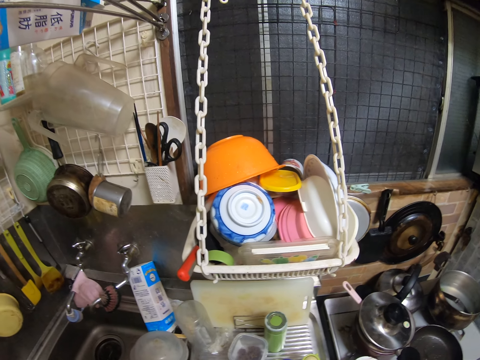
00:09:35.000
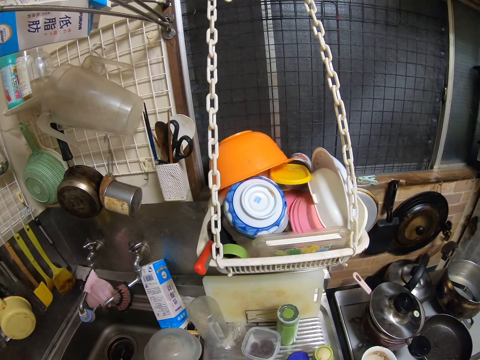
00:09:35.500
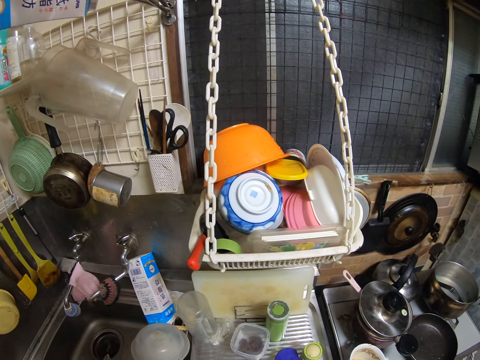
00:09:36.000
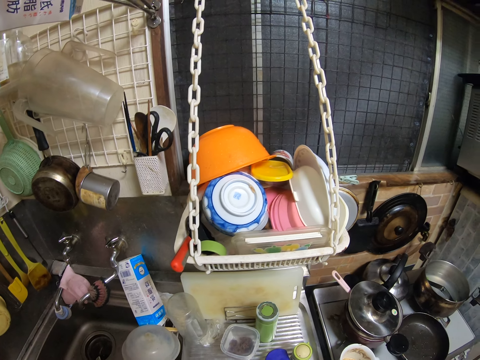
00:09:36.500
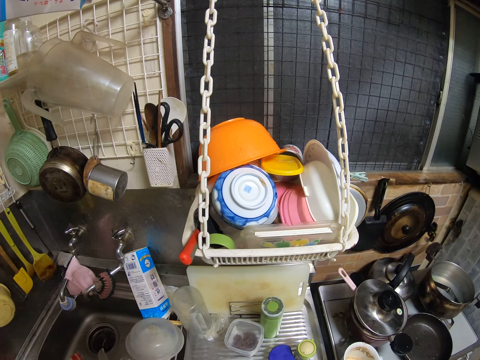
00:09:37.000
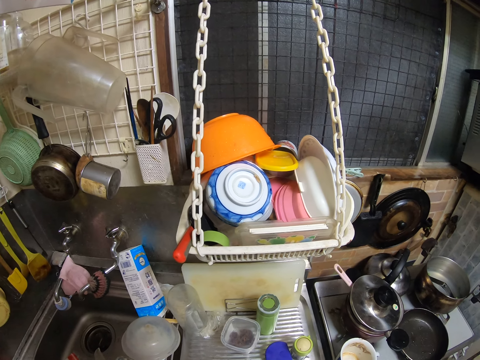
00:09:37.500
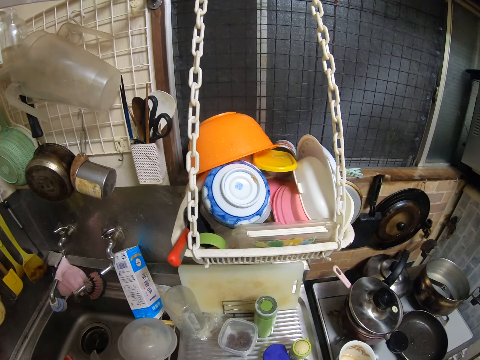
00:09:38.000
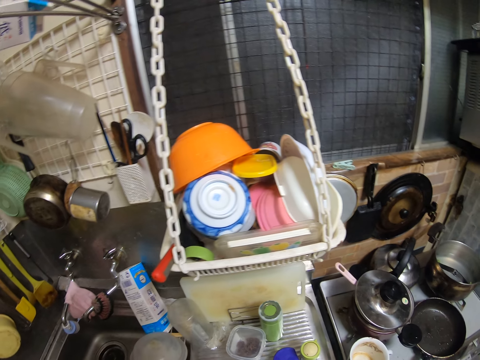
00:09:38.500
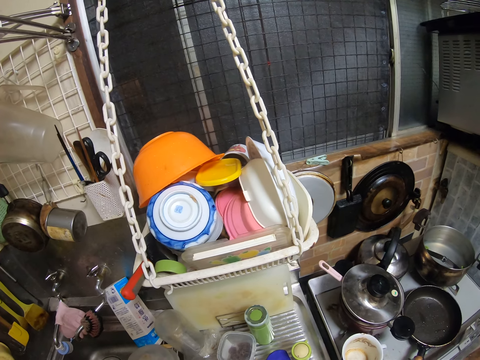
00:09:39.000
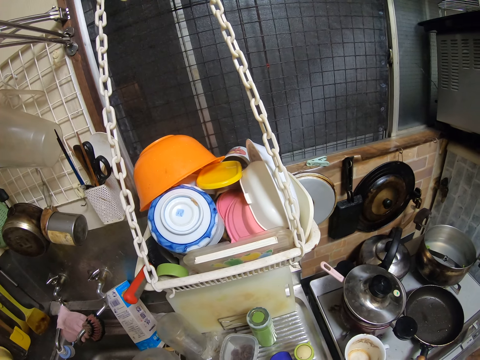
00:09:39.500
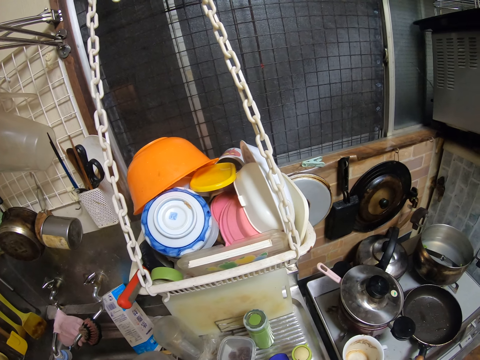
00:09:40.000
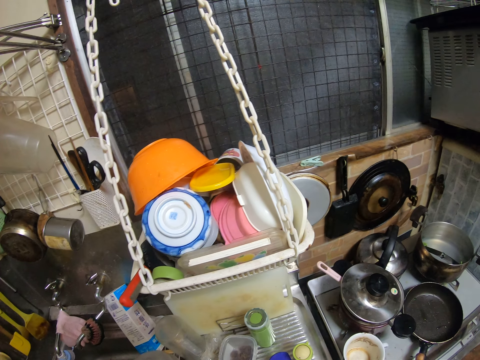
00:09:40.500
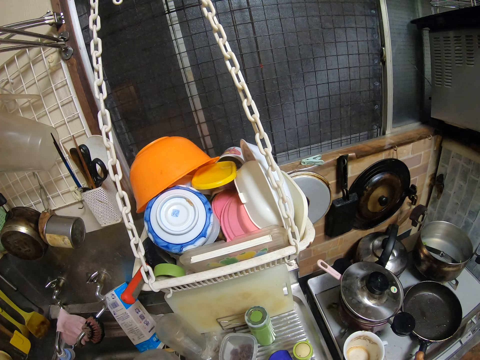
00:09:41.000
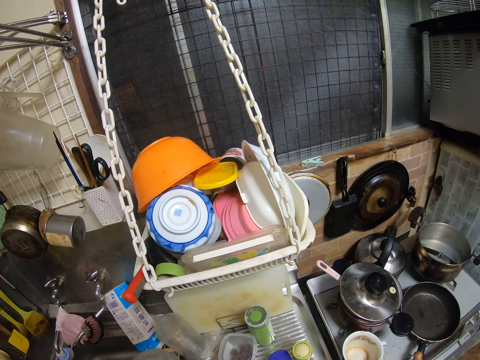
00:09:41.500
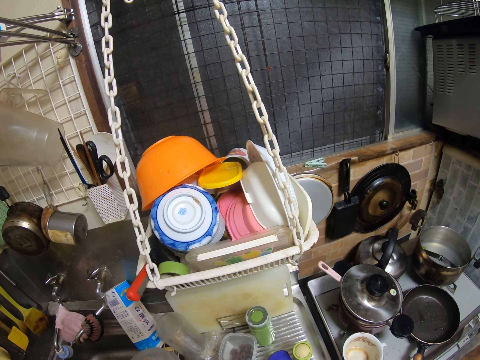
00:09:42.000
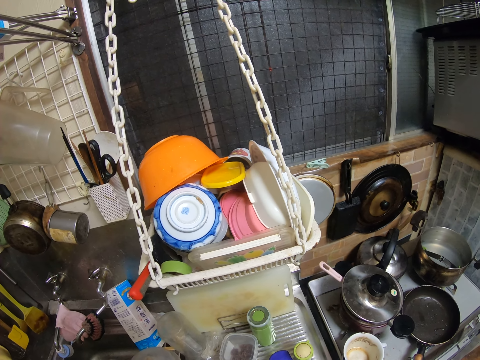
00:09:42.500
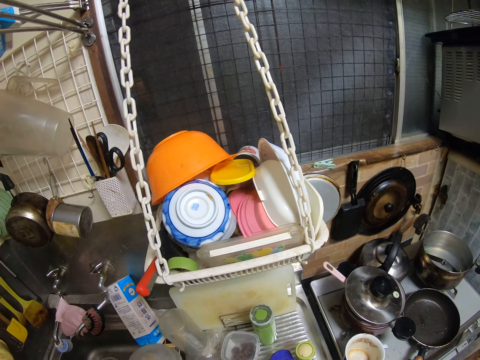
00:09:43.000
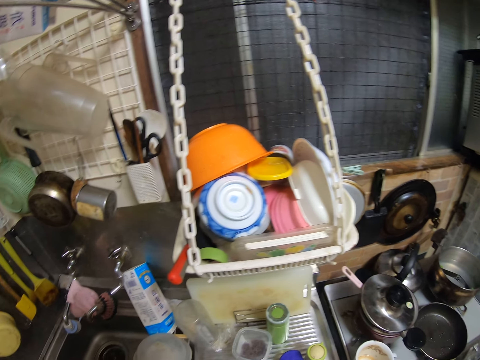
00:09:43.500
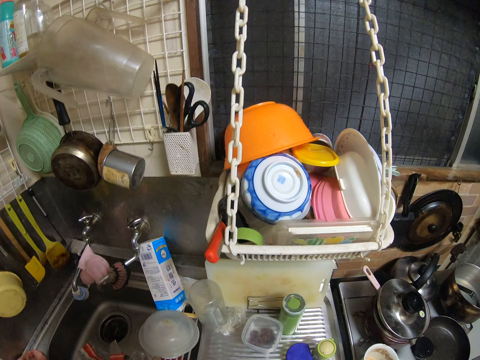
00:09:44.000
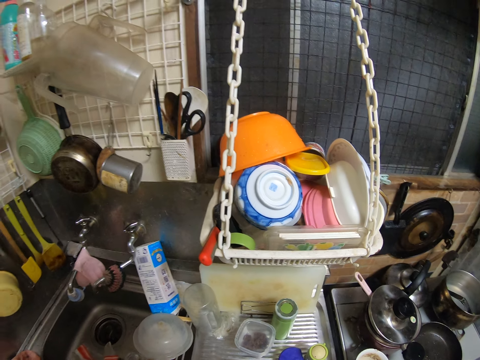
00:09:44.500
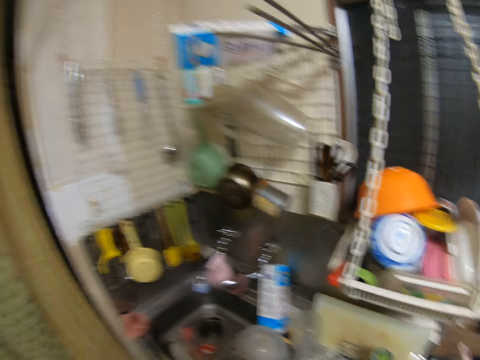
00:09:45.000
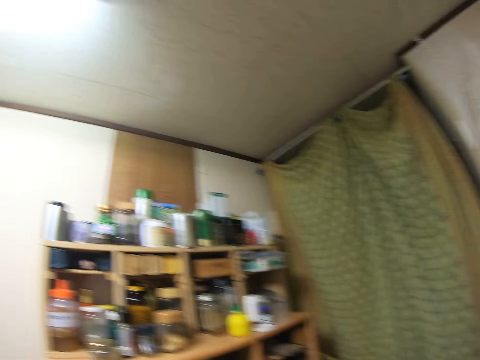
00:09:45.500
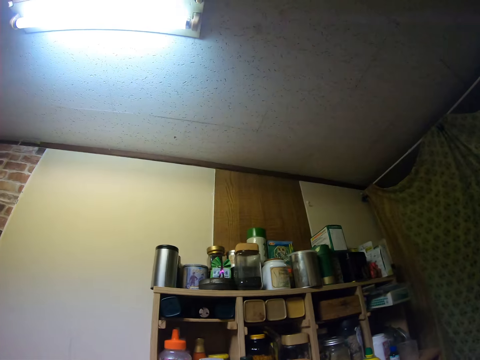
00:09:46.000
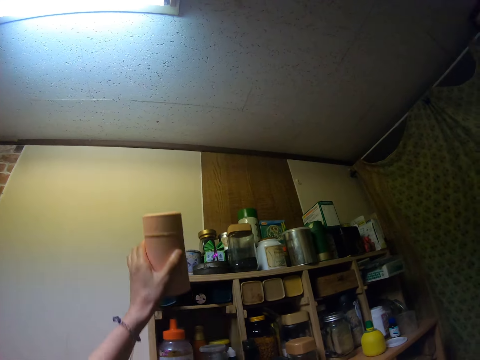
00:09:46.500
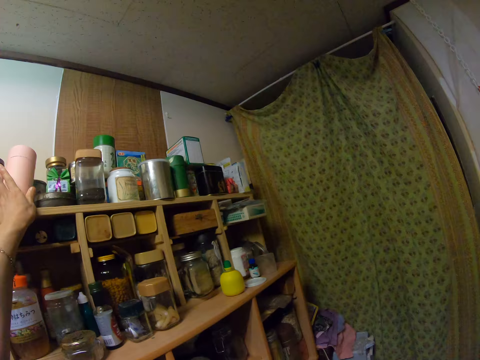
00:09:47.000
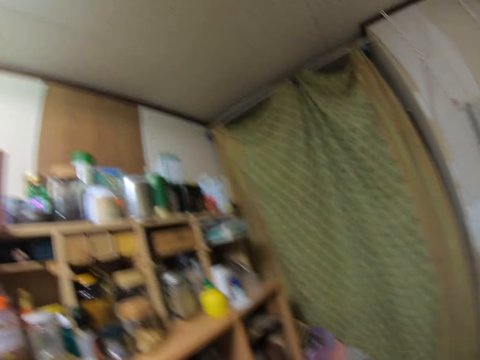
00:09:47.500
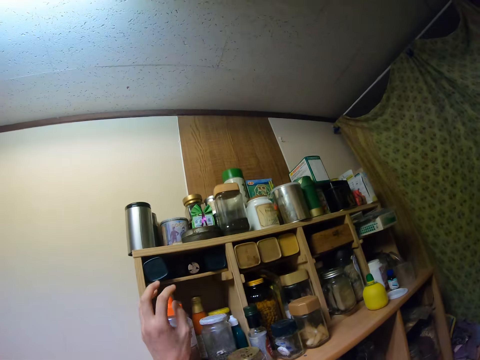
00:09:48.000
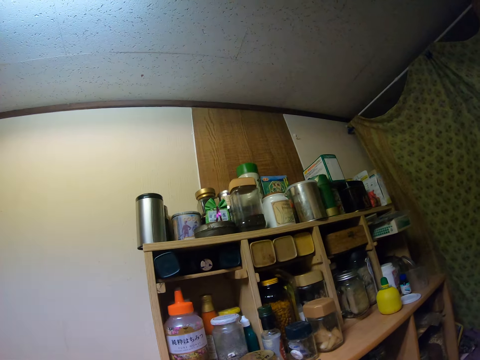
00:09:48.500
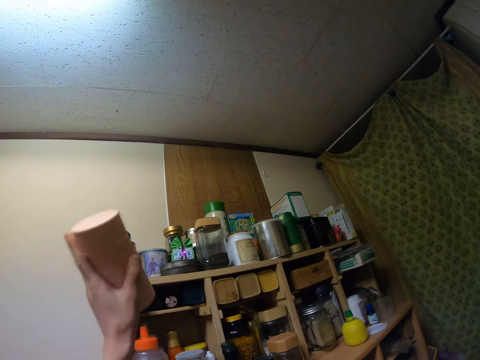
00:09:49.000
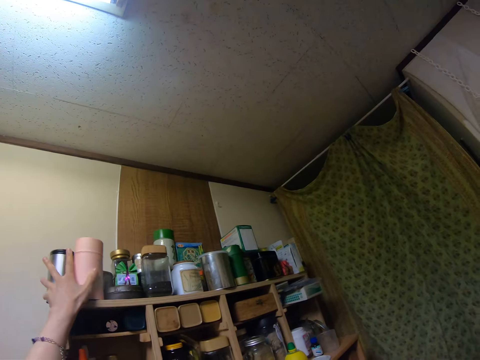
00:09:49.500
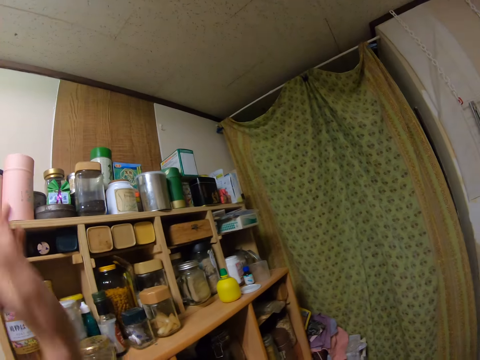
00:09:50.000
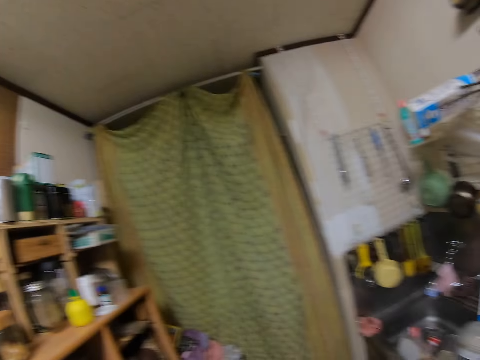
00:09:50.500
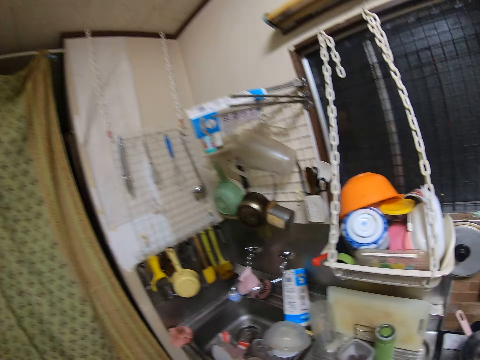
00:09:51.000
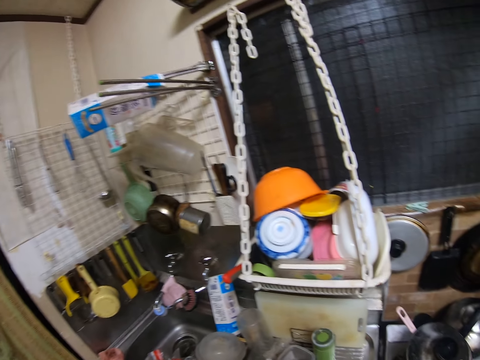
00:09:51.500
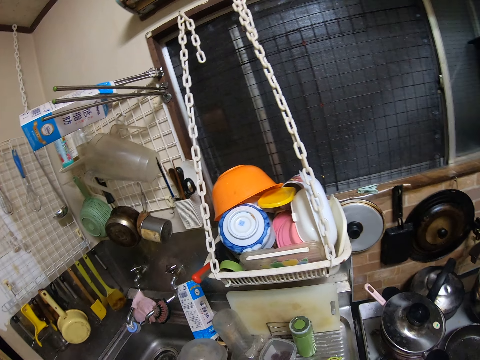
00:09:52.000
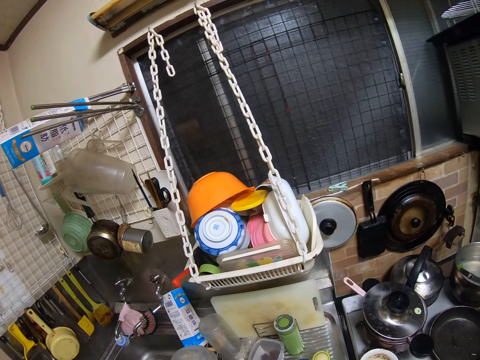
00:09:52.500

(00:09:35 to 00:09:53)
The camera wearer drops the bottle on the rack. They pick up the bottle. They drop the bottle on the wooden rack.

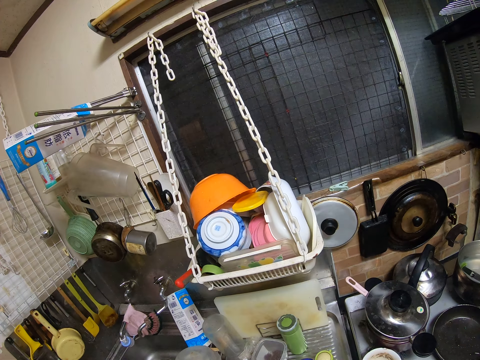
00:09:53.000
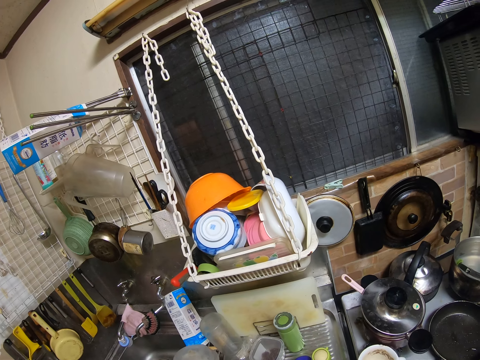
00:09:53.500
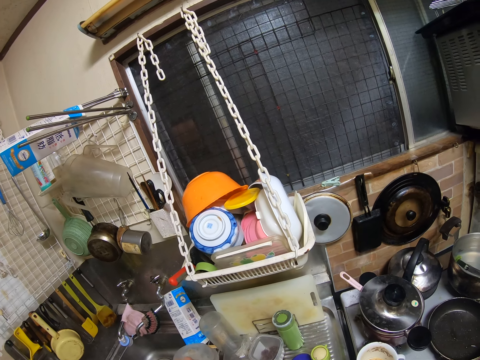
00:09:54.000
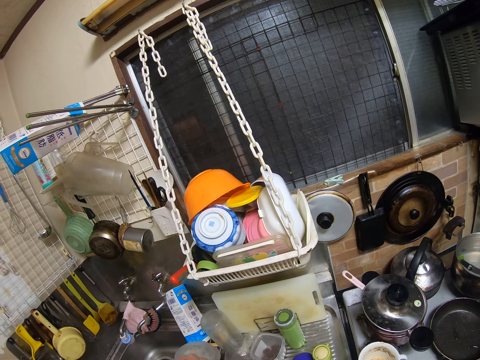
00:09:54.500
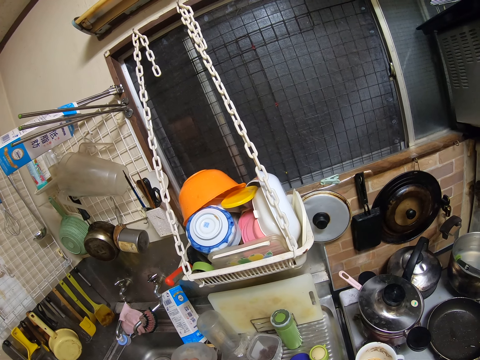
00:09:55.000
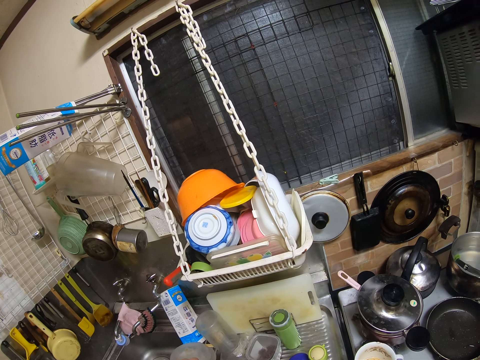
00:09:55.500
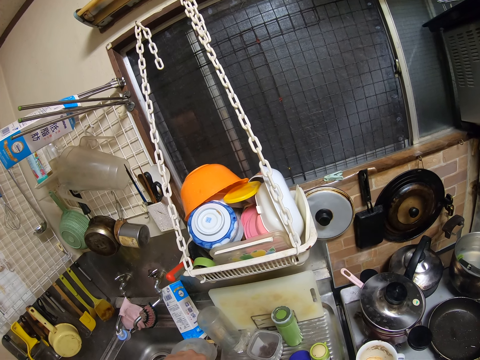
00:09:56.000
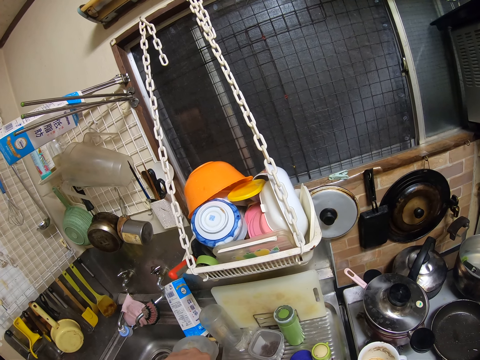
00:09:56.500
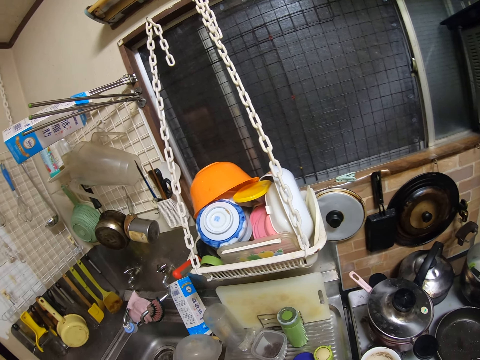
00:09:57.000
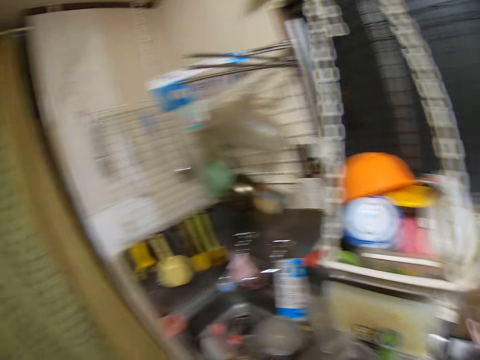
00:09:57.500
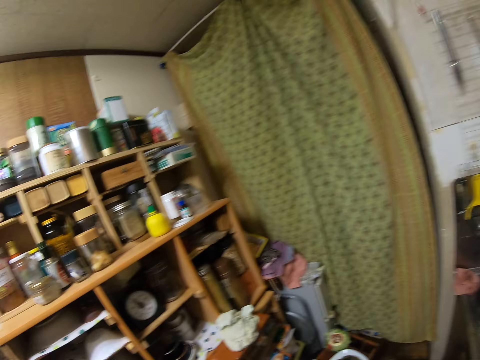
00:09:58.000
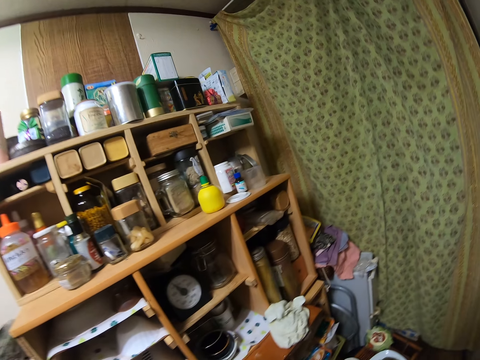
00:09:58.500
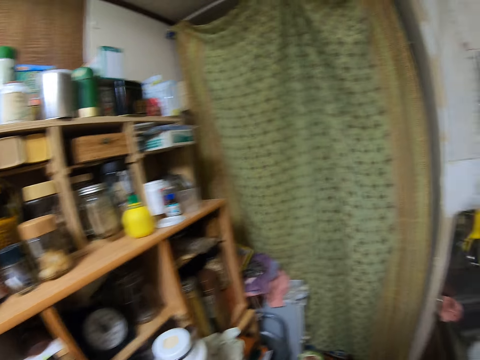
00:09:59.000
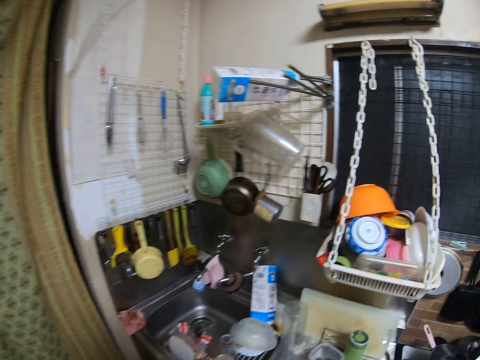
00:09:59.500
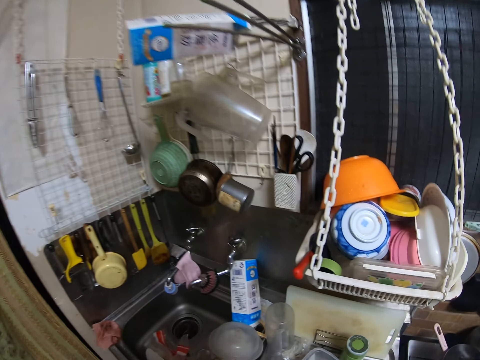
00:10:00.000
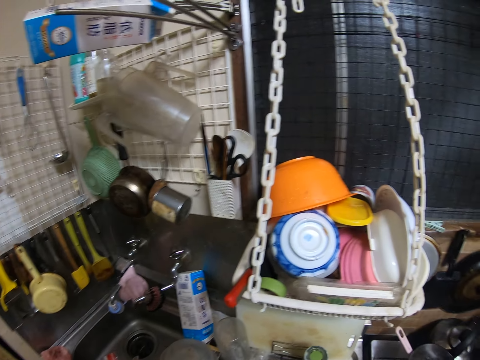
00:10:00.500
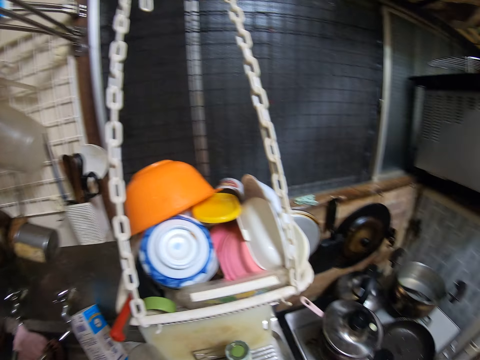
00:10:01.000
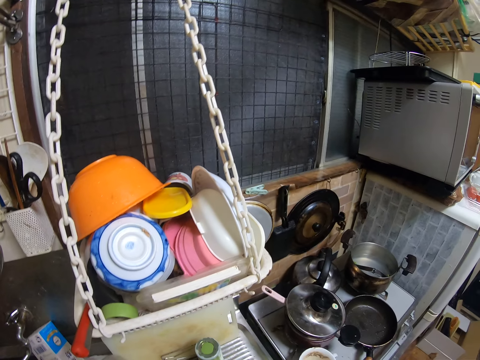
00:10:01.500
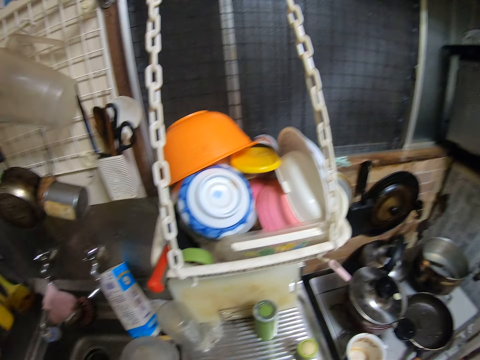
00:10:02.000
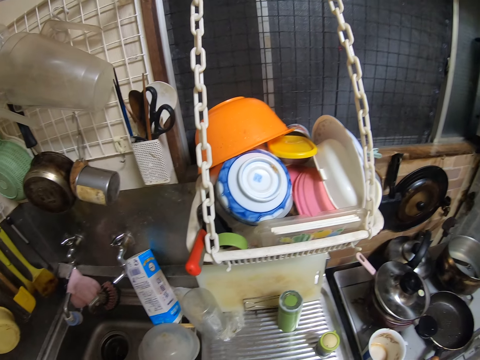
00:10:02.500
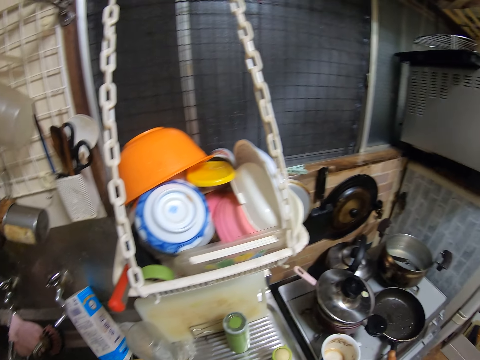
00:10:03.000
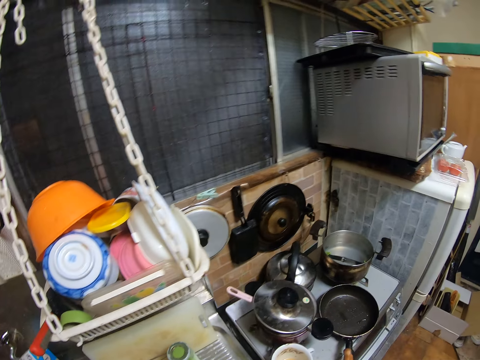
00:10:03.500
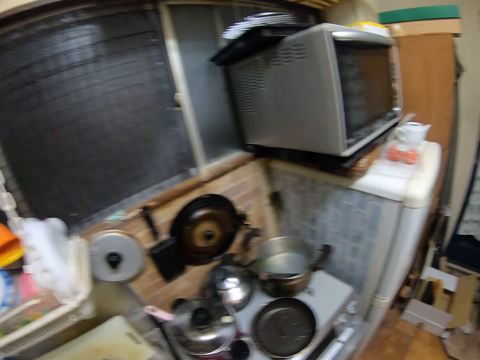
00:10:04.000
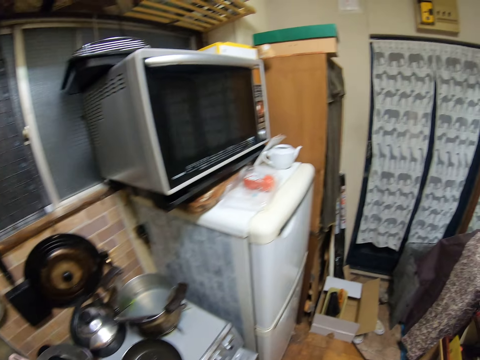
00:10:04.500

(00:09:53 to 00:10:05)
The camera wearer drops the jug in front of the wooden rack.
